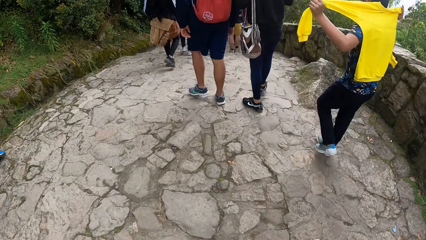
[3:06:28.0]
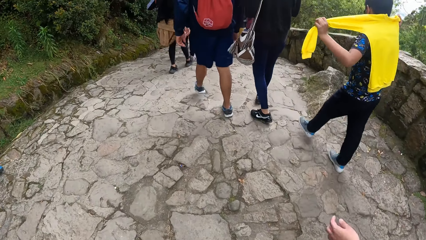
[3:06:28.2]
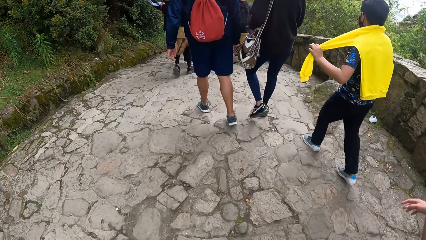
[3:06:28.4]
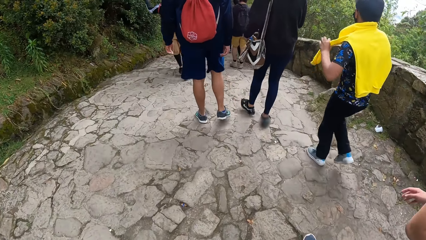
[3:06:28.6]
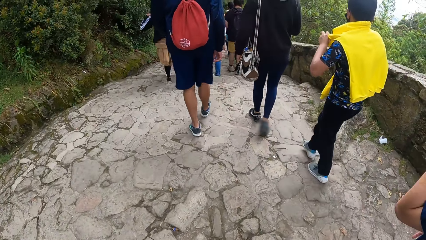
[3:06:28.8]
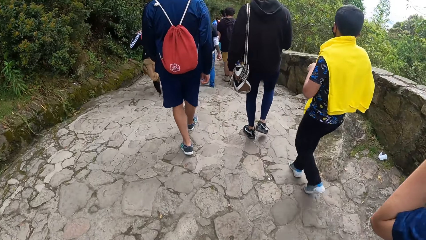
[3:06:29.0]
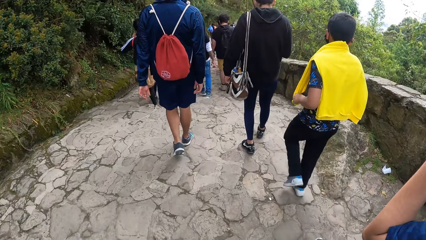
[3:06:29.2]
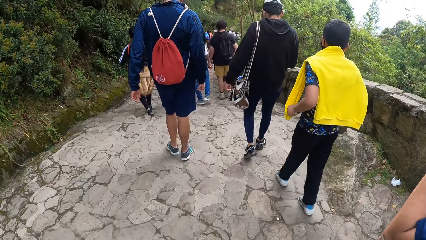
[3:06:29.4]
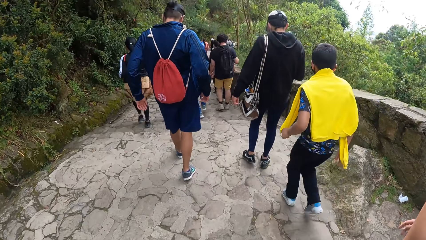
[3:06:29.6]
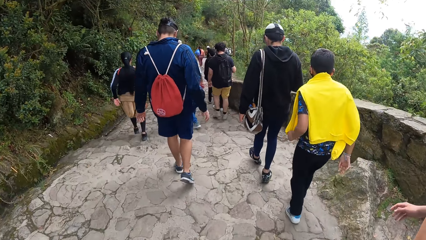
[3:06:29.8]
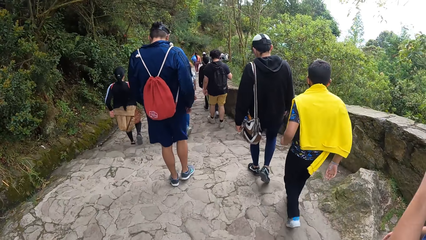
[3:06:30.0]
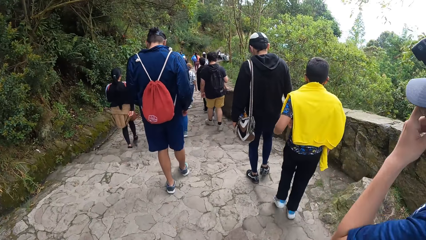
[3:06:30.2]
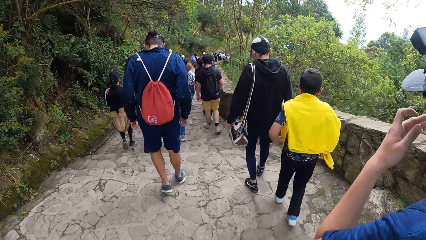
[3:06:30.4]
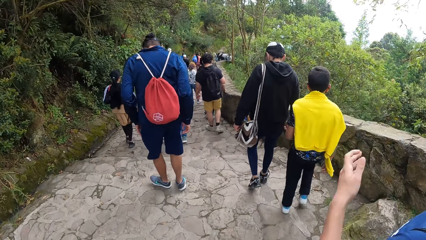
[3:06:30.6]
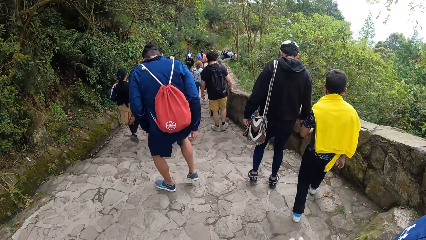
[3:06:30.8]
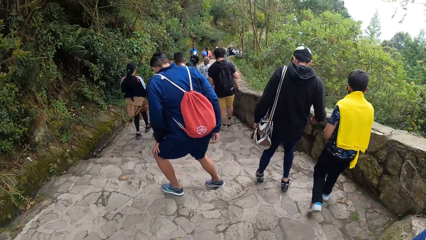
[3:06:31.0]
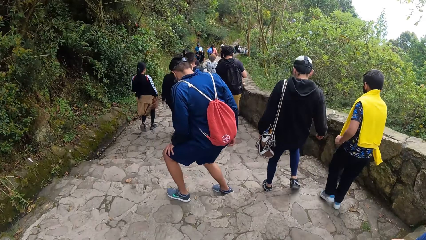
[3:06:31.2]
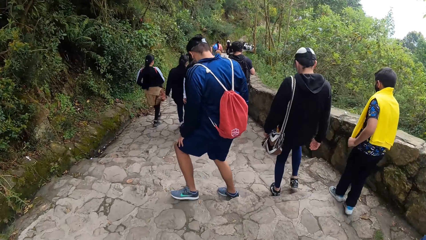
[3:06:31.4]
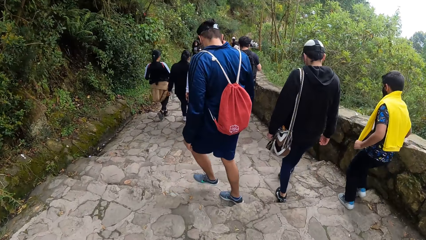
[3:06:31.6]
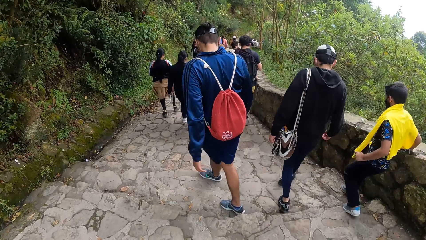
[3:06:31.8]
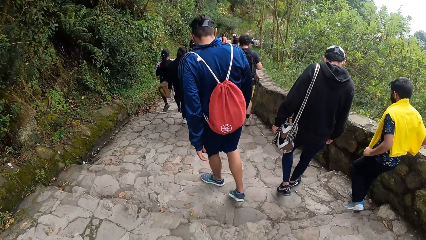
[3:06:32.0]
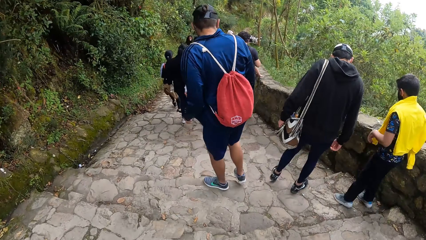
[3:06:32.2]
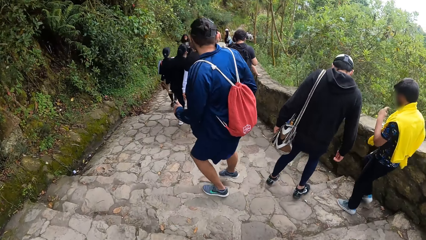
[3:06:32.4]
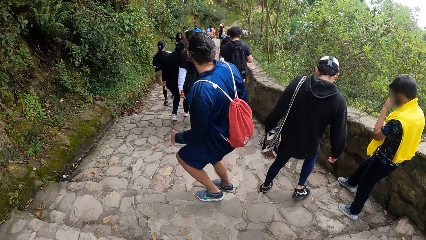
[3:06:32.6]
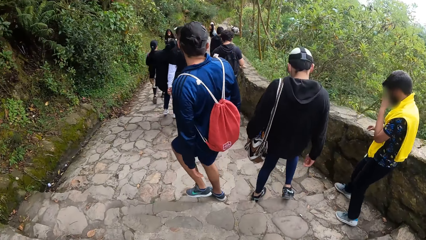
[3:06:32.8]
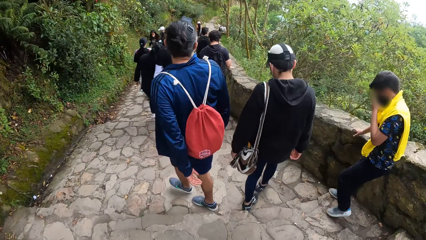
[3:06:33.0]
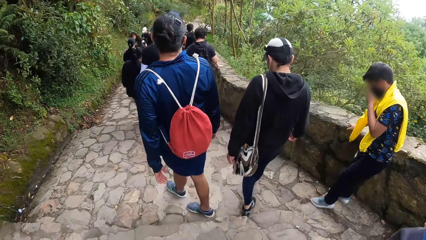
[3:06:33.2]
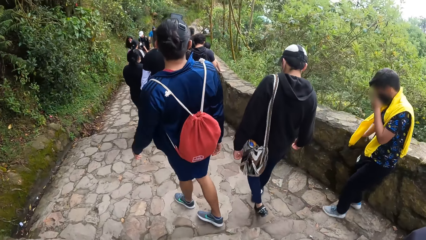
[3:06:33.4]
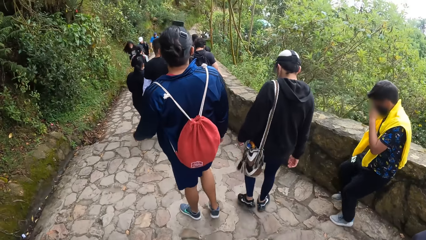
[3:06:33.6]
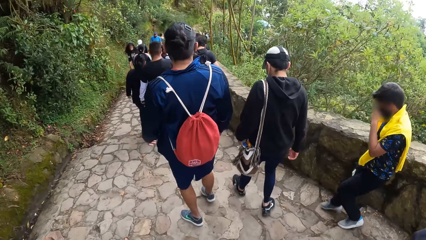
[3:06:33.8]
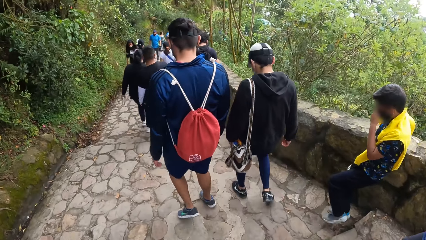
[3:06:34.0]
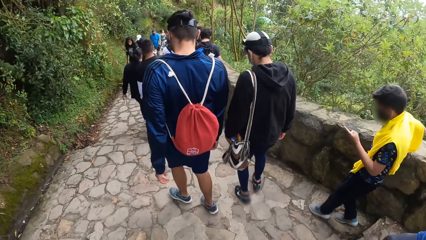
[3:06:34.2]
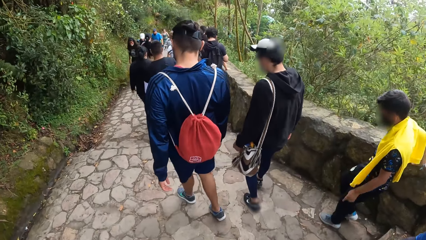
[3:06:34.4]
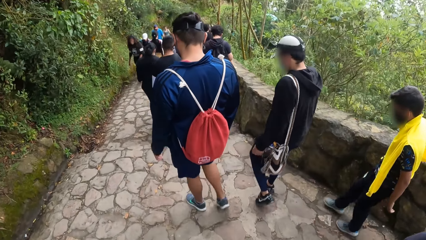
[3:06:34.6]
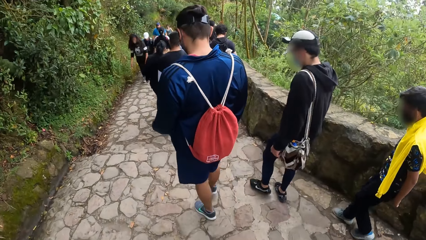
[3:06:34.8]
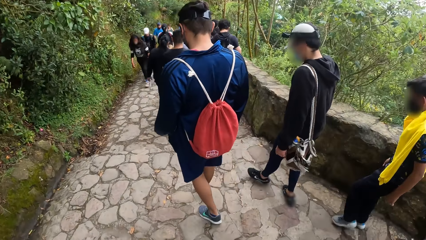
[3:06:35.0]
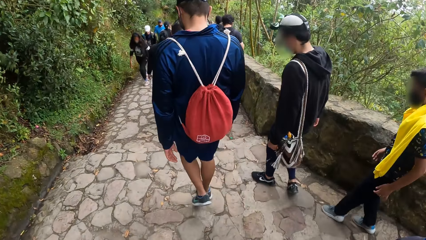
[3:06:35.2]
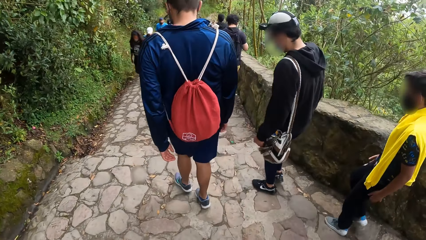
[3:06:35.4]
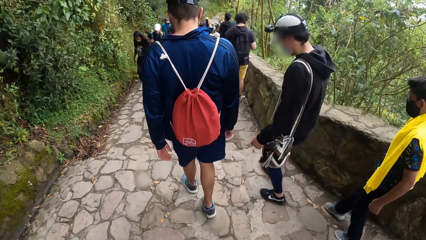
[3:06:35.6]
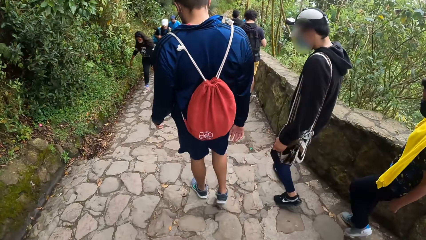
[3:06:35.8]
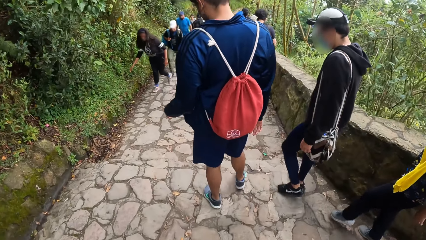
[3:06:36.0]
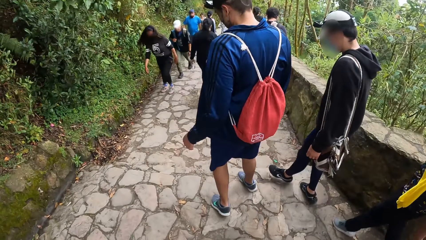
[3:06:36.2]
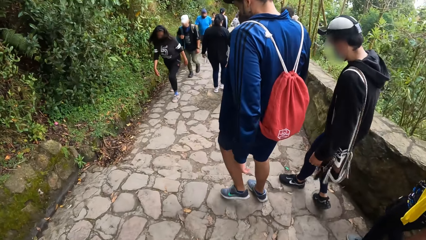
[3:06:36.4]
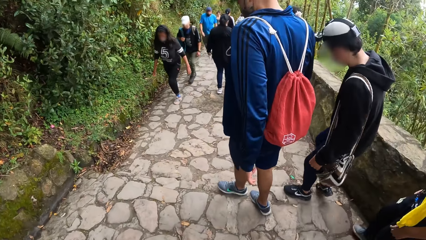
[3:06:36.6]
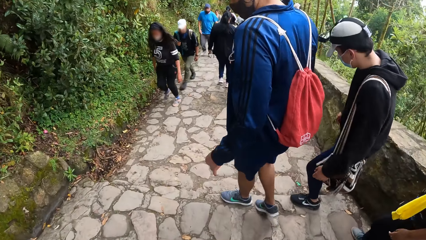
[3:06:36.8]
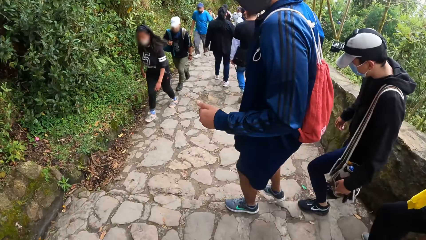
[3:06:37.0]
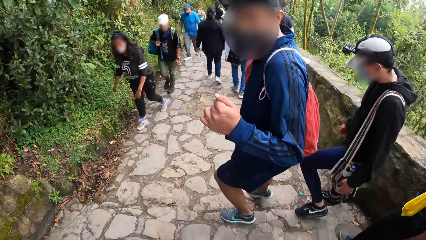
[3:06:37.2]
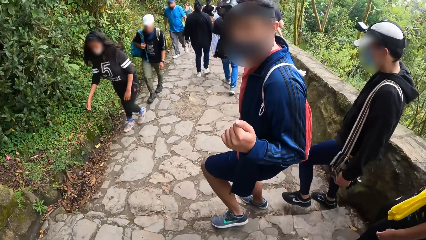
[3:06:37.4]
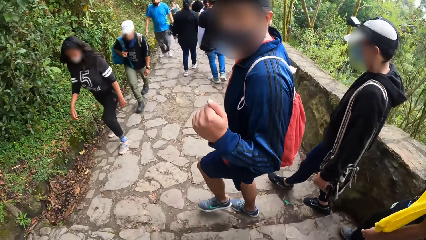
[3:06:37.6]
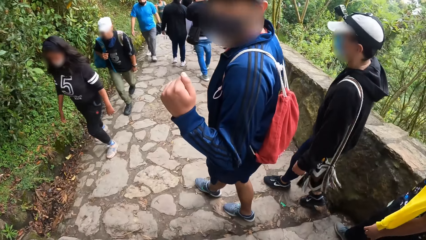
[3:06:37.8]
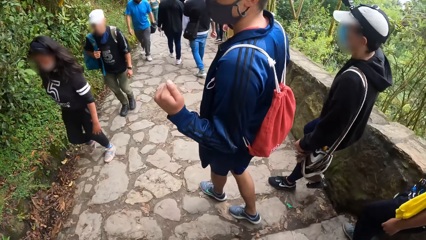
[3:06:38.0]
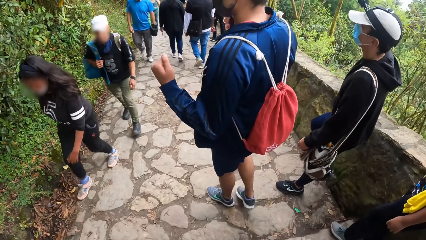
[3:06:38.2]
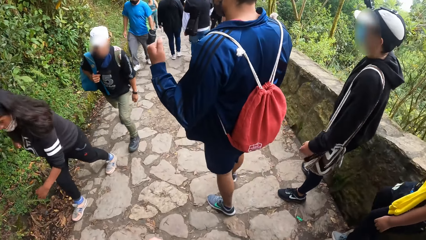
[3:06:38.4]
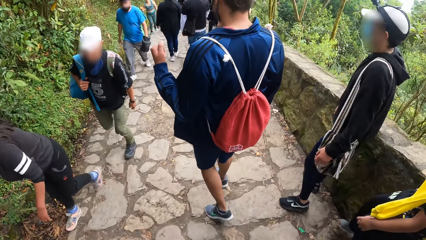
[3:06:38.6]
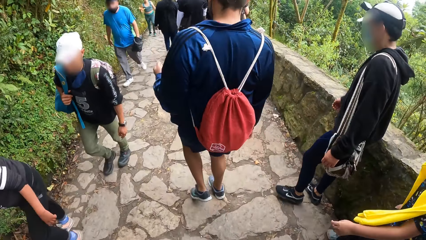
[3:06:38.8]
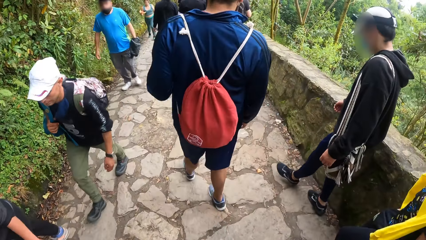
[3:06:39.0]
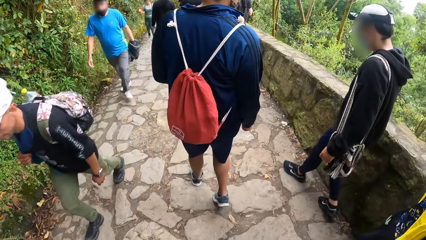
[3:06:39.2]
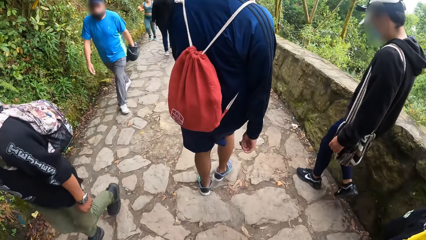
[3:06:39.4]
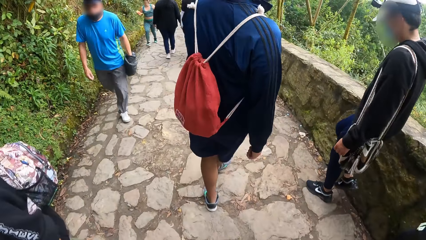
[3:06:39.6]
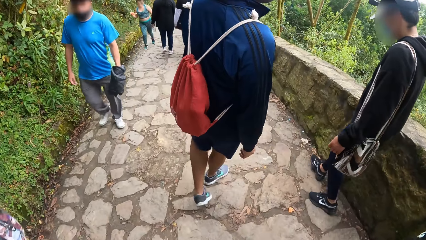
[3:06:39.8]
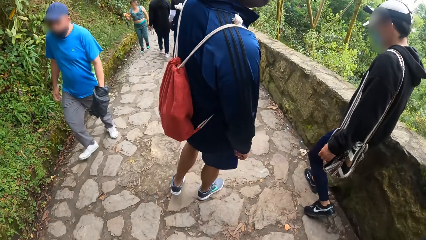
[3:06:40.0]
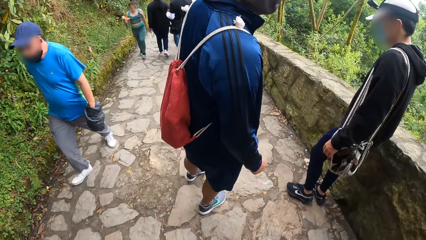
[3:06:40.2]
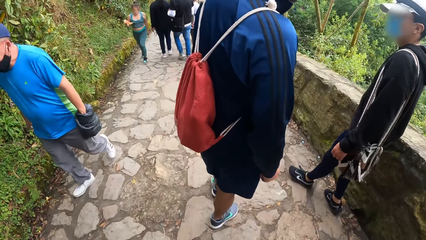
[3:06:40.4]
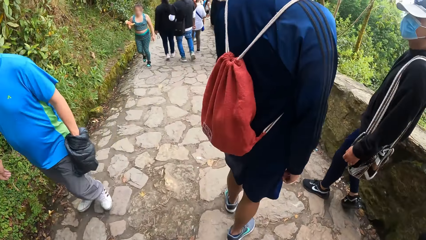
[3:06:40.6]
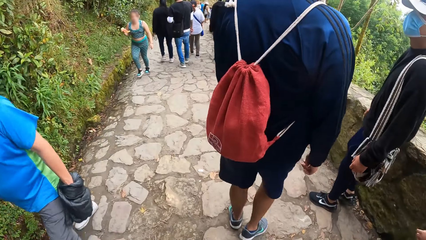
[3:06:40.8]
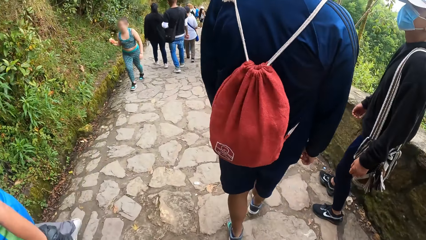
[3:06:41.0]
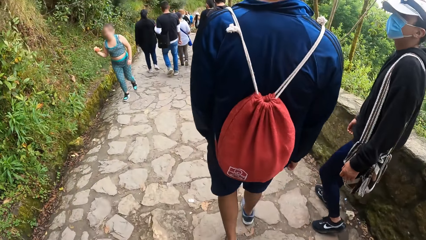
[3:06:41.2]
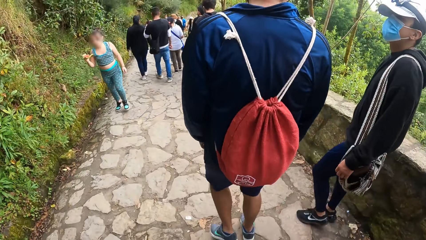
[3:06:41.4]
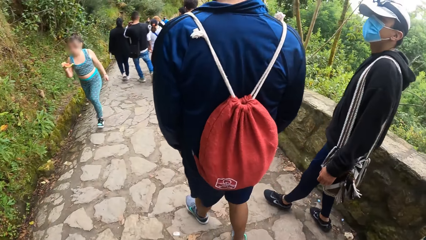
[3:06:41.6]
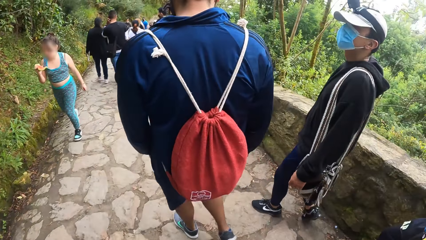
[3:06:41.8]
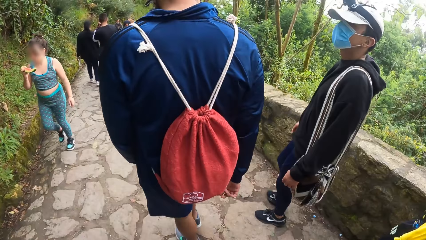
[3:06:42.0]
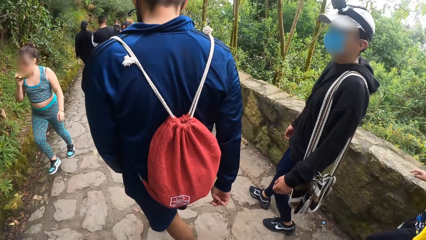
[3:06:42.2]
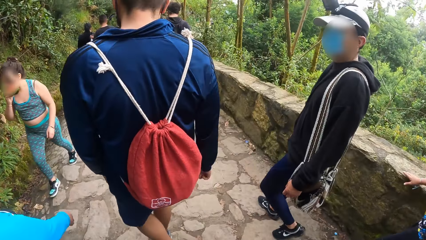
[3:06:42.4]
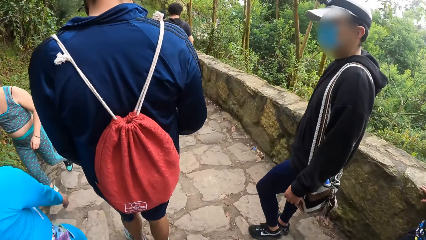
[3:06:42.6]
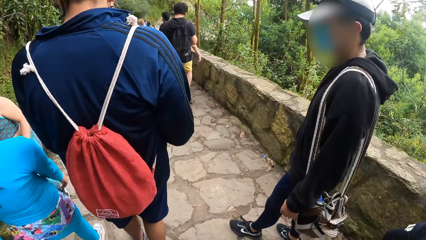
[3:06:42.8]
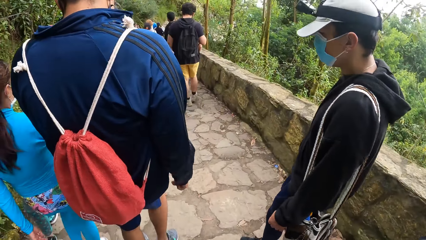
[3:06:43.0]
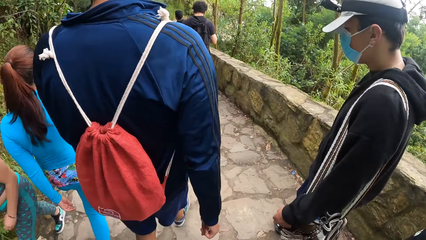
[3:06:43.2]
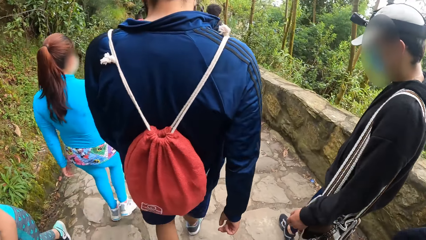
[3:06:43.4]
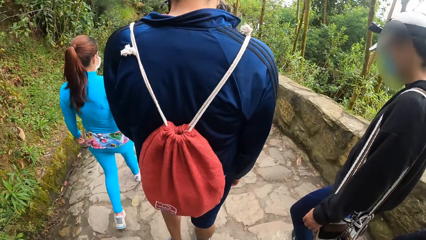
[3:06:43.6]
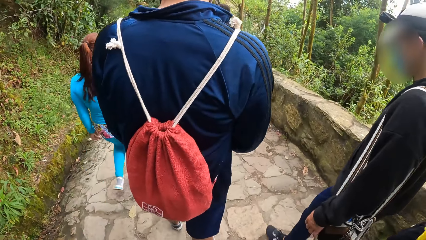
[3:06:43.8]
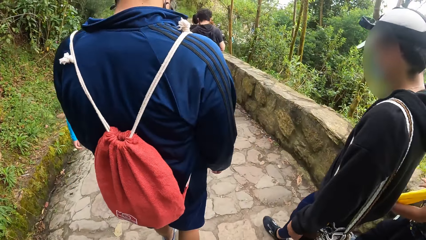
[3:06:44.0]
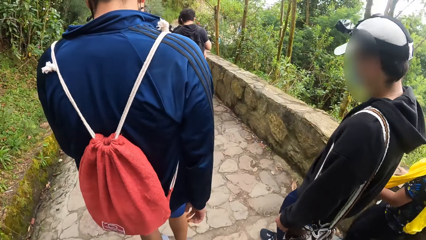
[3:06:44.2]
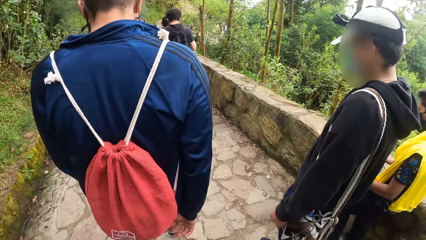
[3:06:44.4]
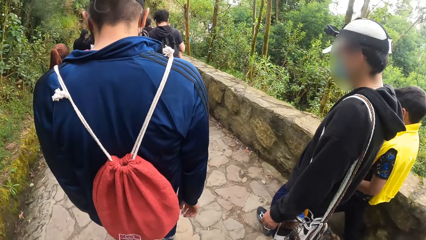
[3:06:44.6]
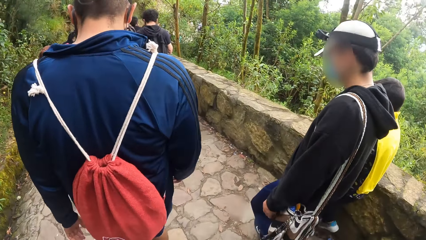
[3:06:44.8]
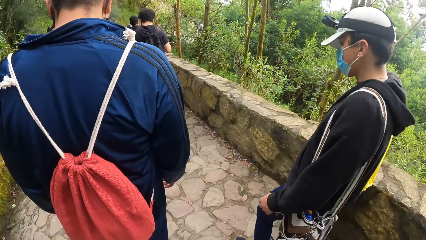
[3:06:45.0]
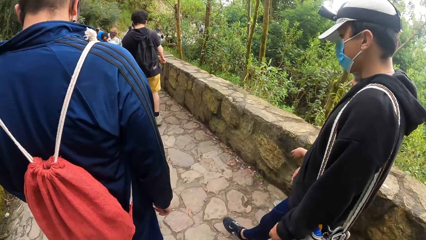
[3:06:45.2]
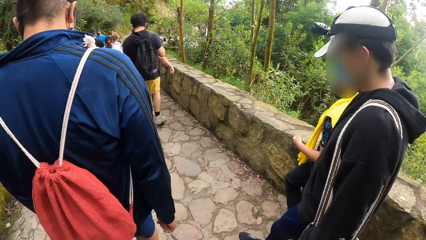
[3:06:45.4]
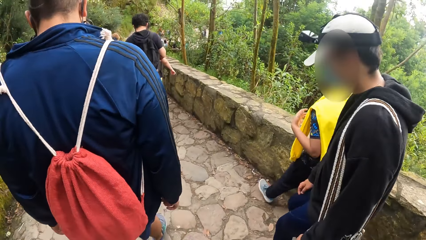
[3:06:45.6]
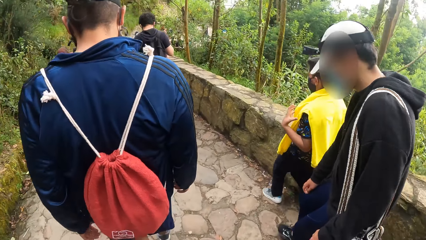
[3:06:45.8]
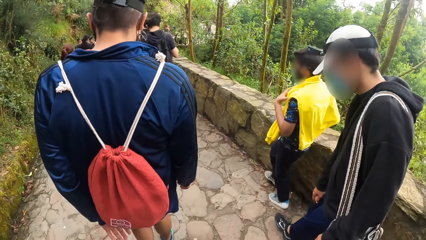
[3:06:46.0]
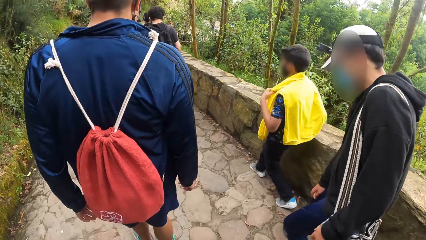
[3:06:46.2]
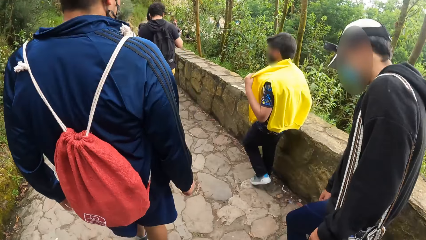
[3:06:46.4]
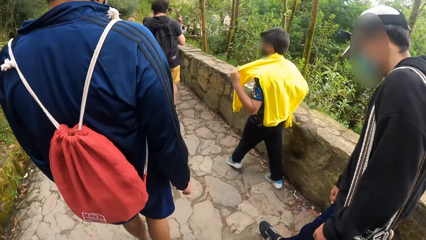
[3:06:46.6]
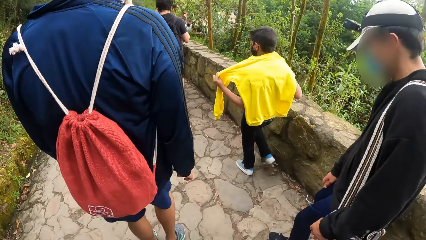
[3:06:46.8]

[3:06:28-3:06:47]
The camera wearer walks down the staircase. They walk through the walkway.
